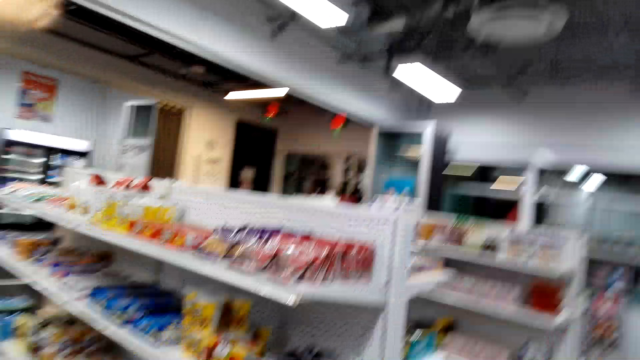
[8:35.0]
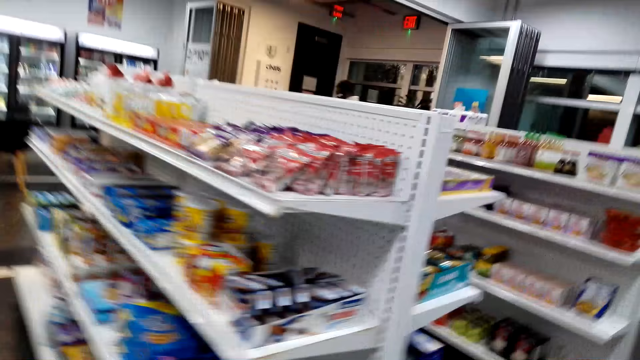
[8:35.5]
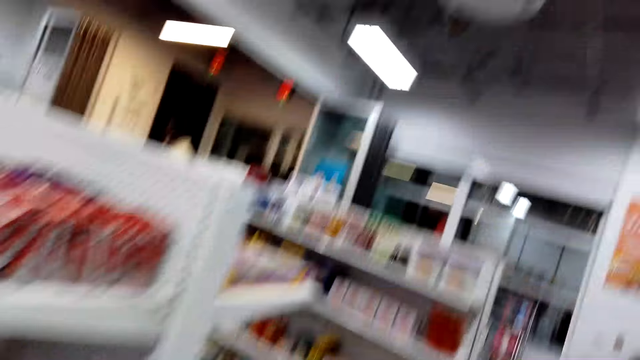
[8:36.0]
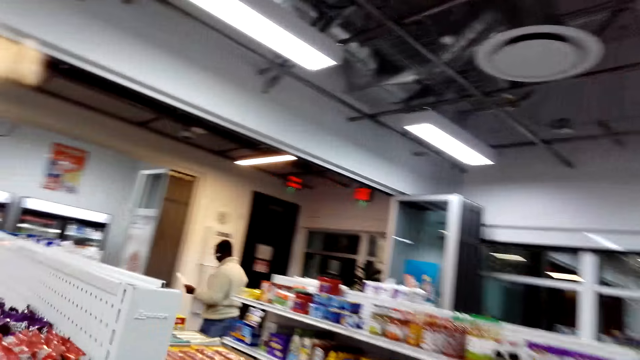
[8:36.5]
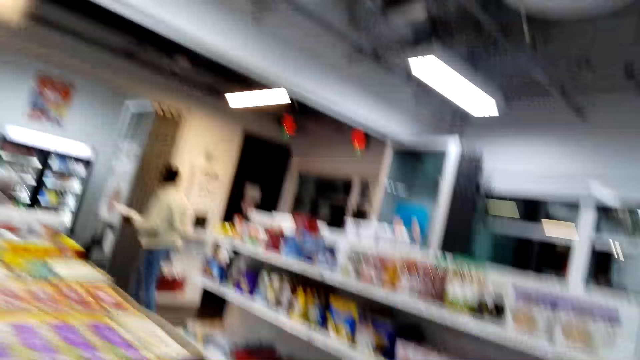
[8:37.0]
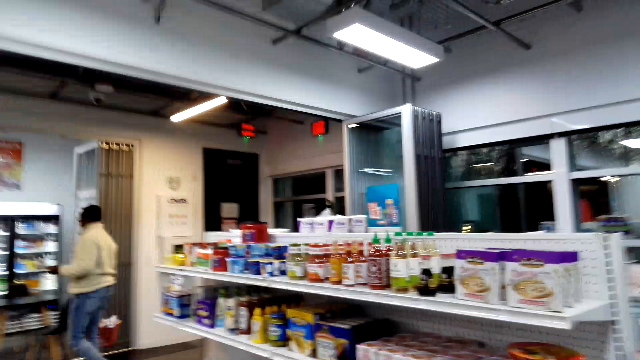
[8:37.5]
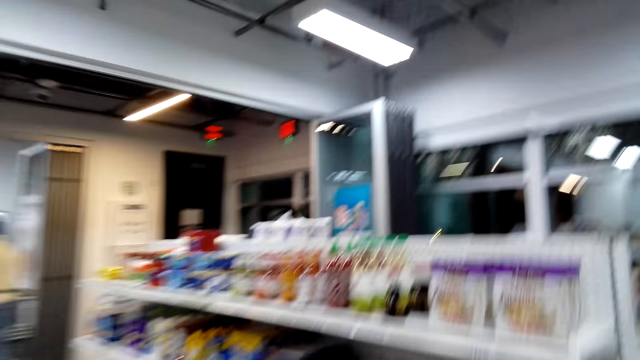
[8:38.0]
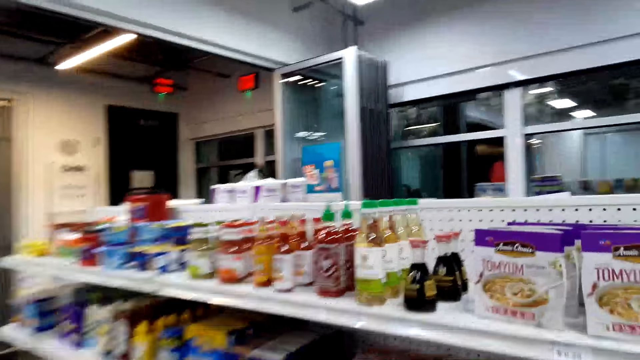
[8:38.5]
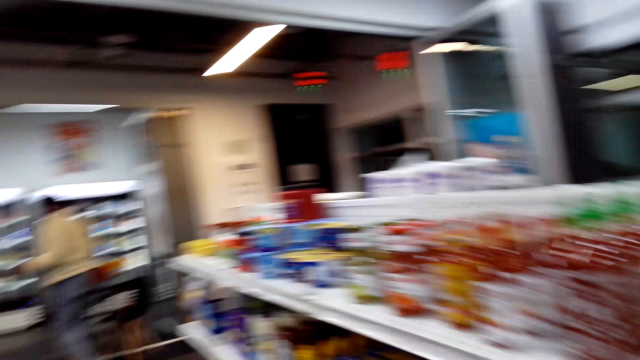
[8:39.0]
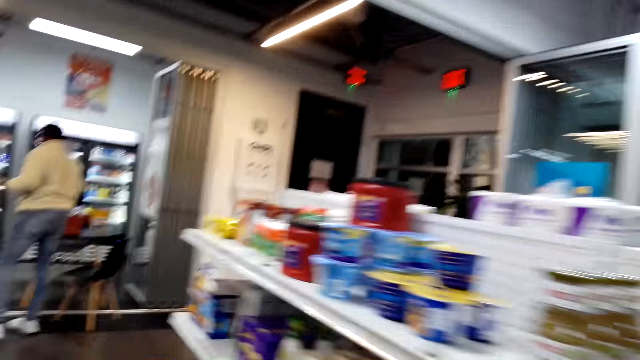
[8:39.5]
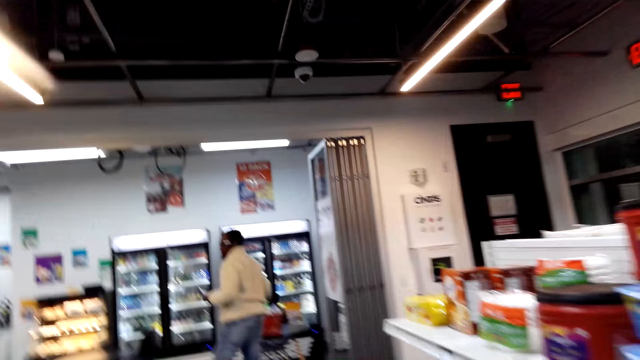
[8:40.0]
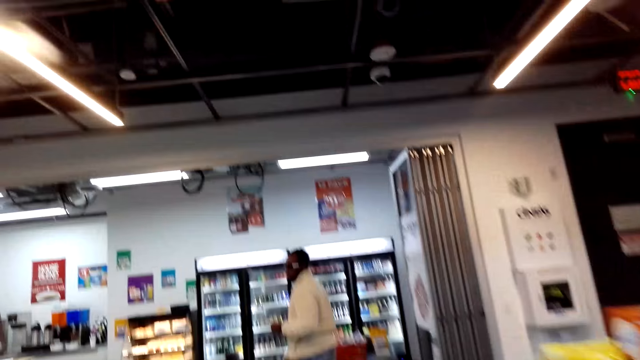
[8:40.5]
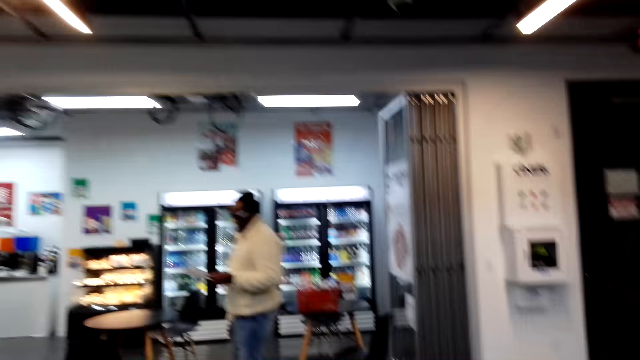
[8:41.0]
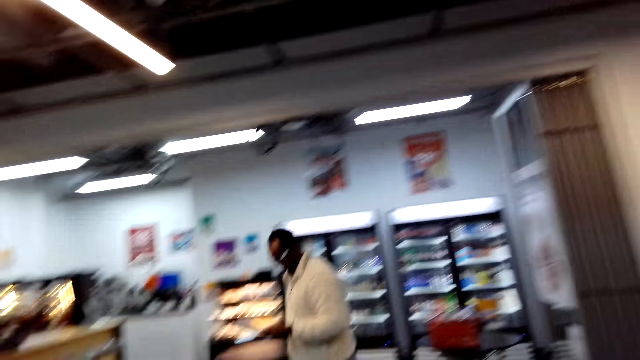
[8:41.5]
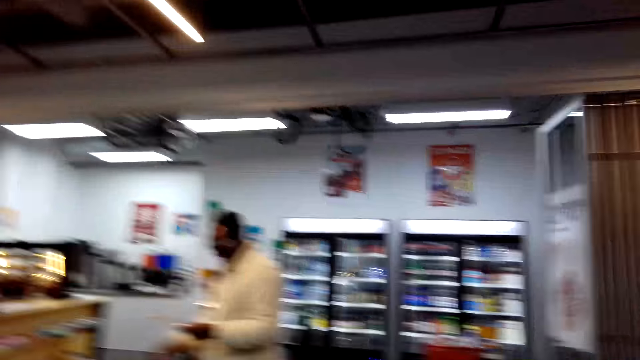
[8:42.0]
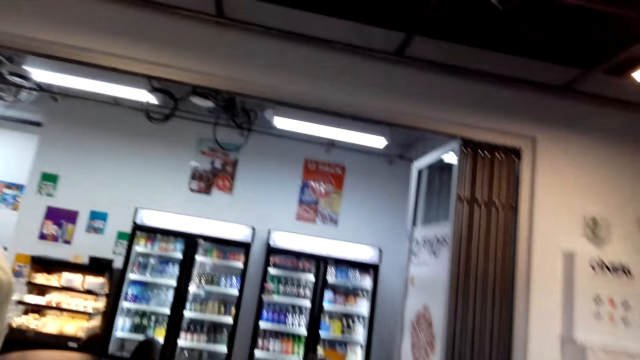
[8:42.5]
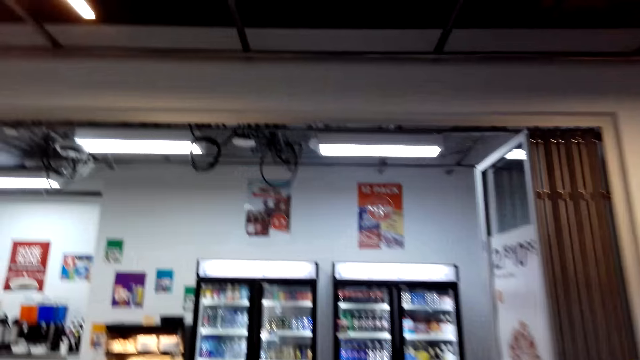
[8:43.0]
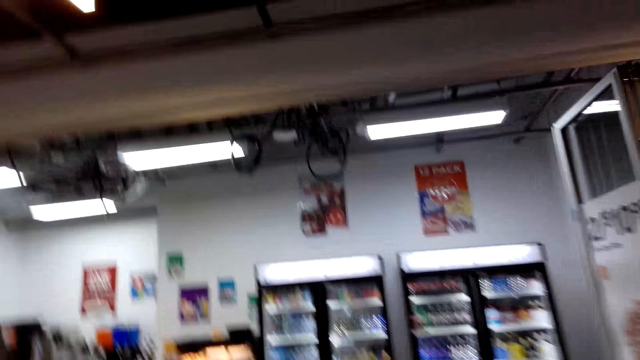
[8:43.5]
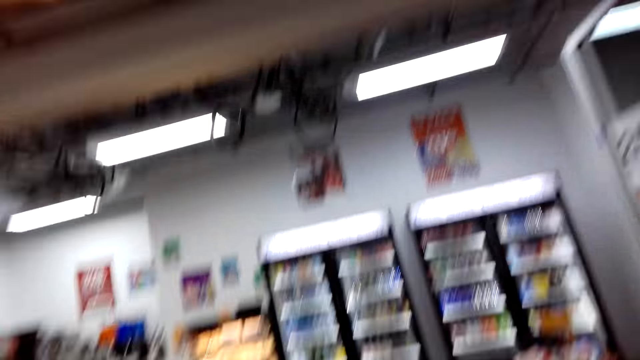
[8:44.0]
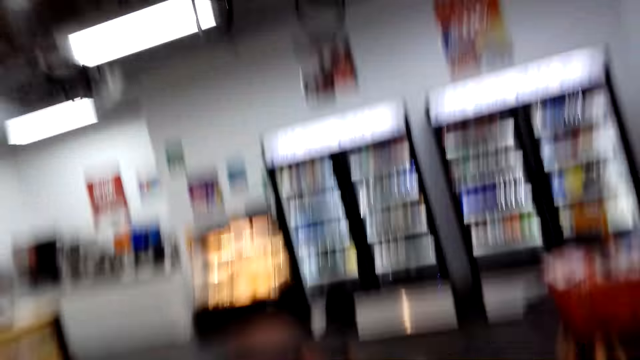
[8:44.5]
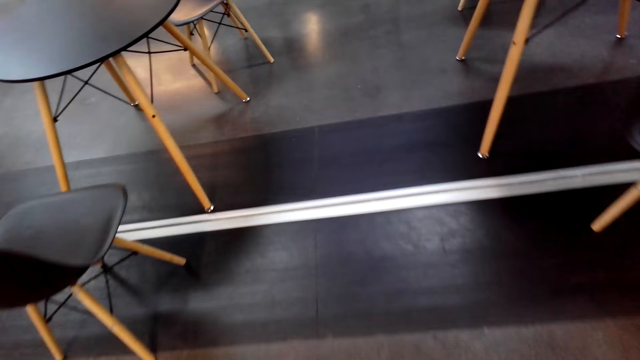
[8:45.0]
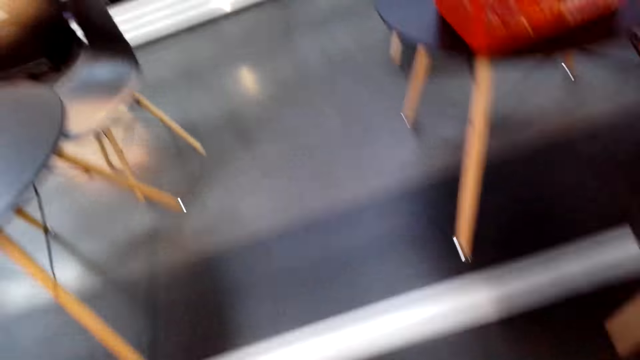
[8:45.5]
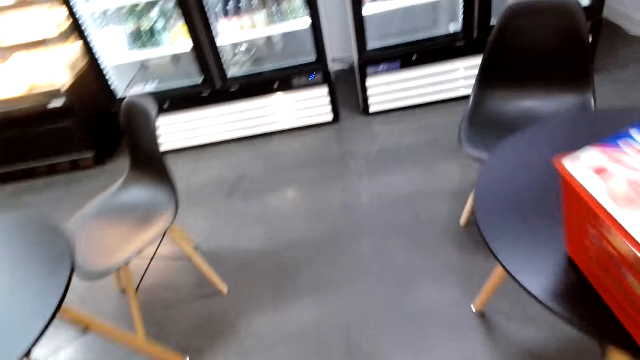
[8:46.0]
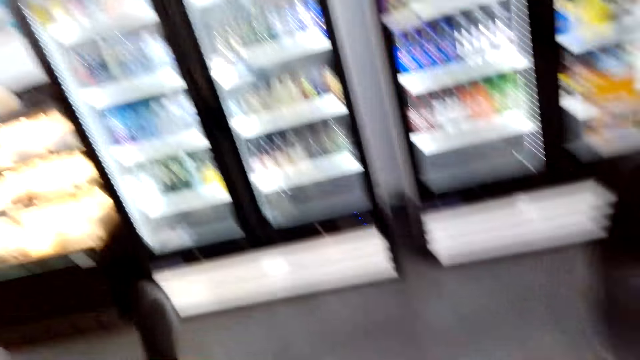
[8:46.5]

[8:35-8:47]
A man walks with a shopping list.

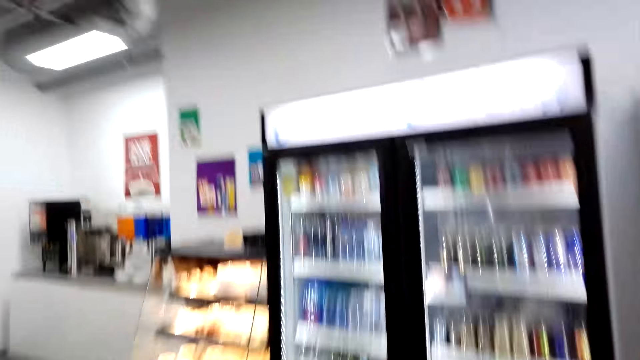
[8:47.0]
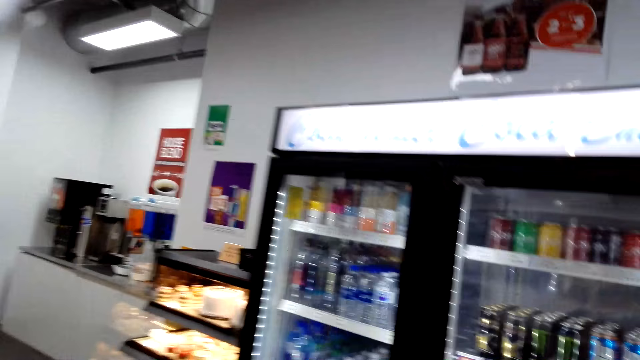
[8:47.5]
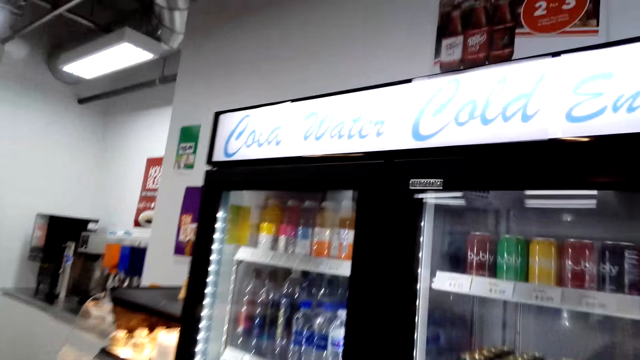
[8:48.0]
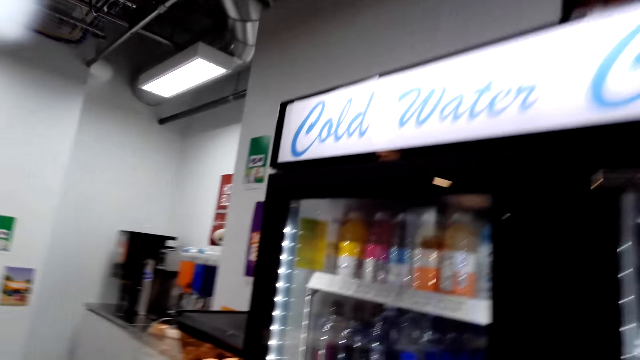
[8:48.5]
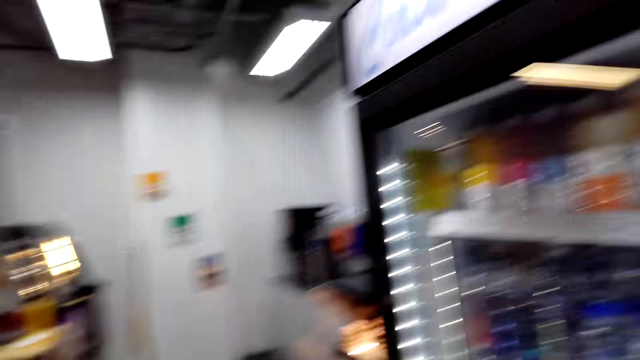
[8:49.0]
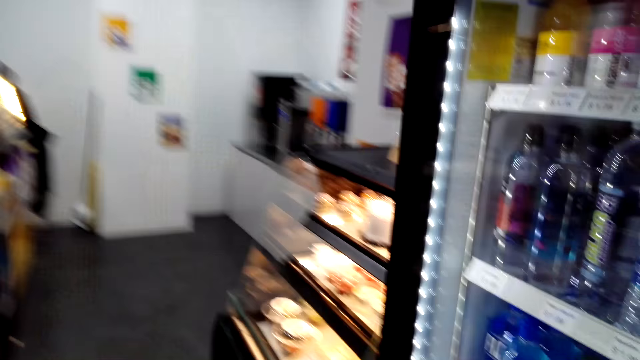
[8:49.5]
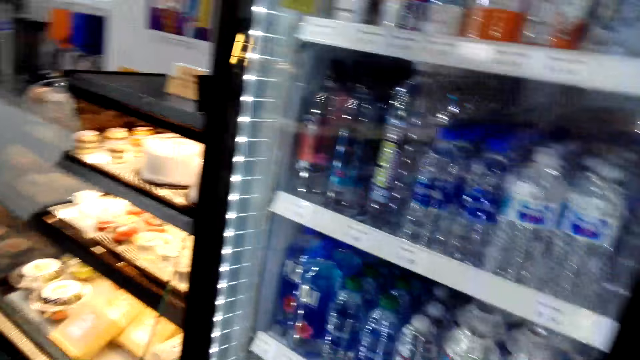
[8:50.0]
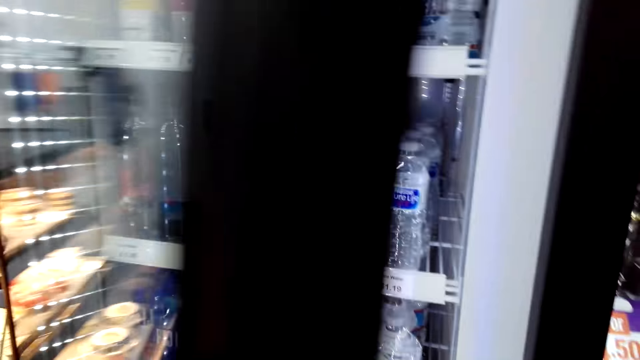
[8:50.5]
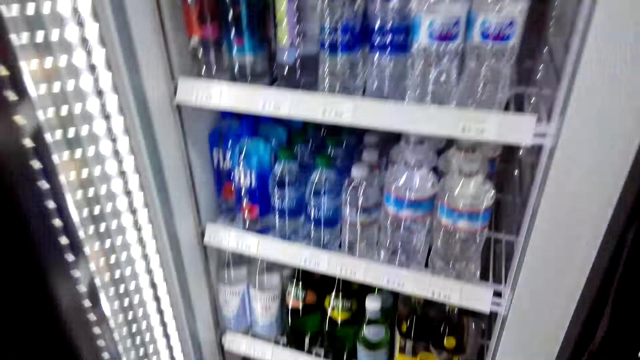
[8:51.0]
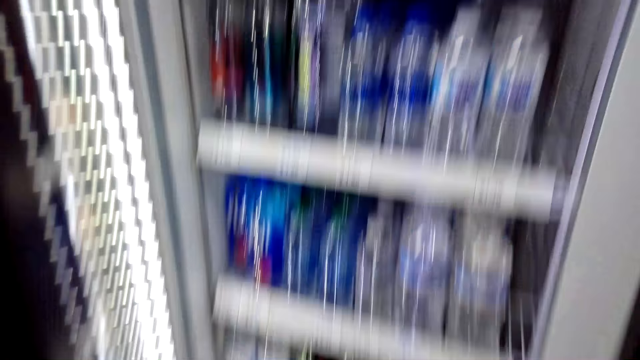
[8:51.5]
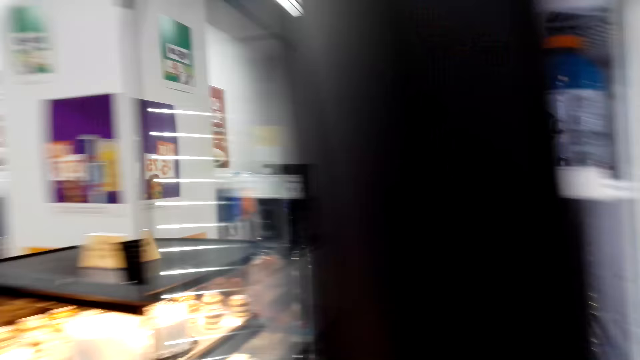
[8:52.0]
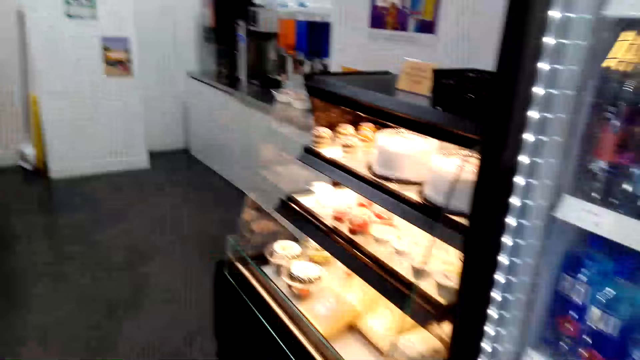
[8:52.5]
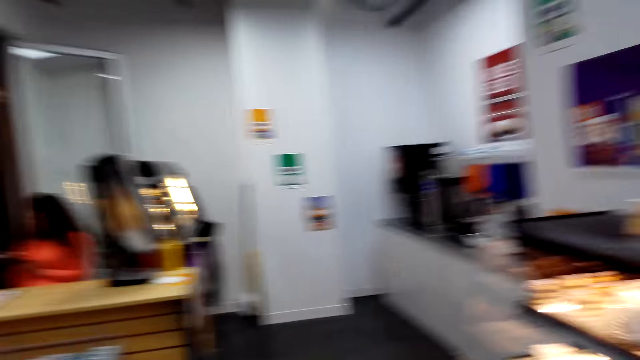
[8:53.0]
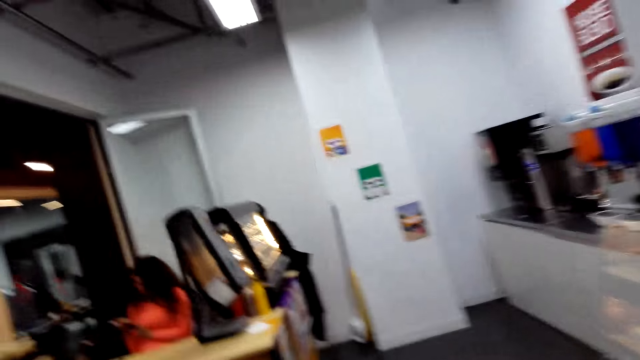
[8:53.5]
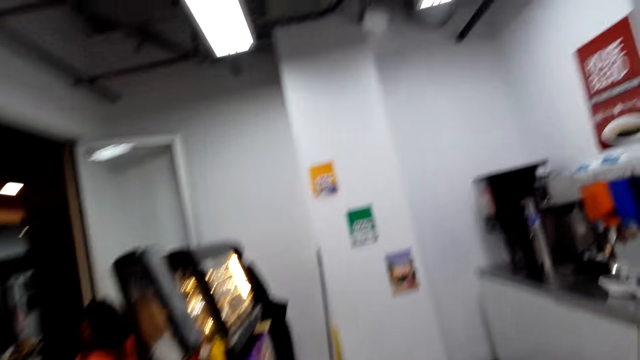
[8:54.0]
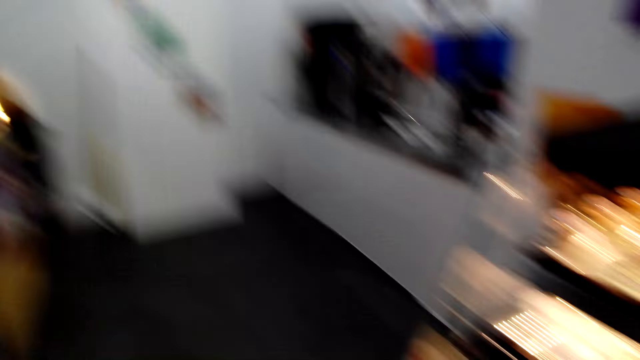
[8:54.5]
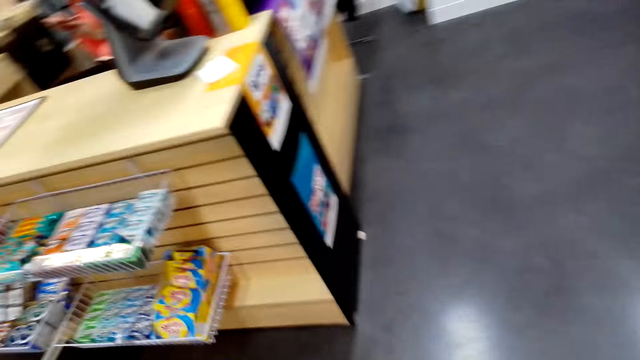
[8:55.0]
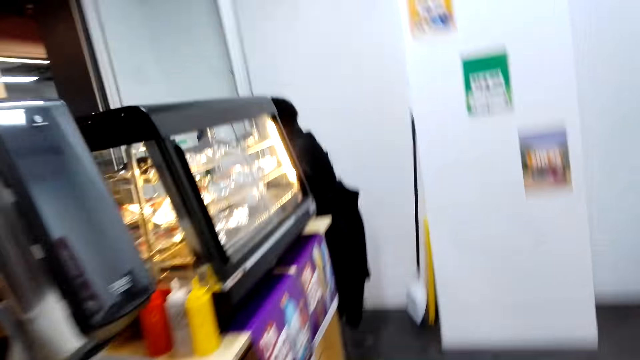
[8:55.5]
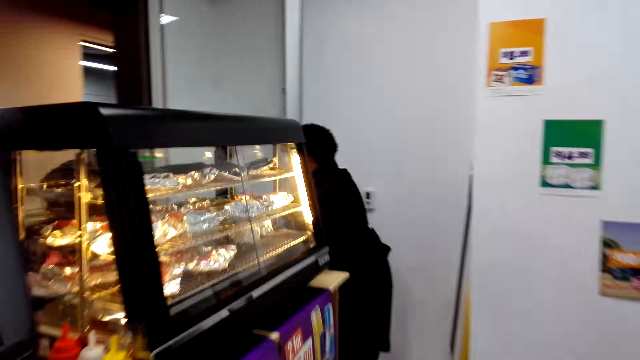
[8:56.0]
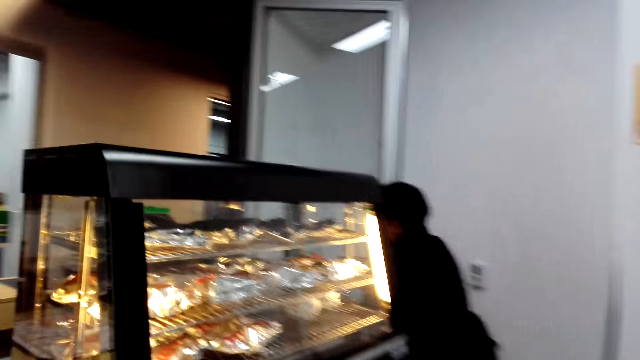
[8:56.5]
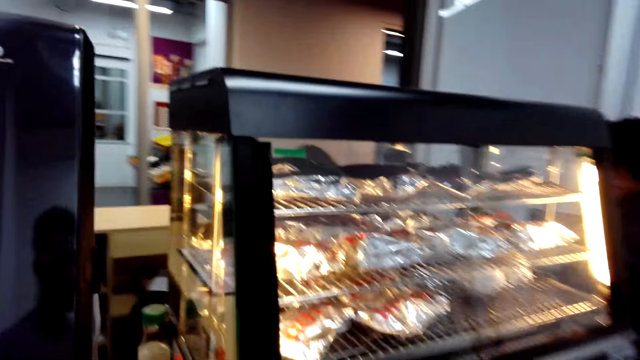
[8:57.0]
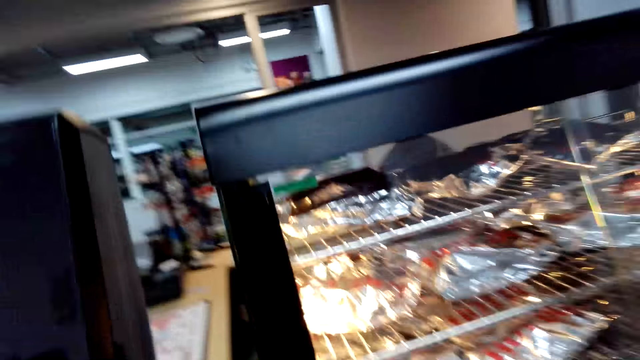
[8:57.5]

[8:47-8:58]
The camera wearer opens a refrigerator. They close the refrigerator and walk around.
